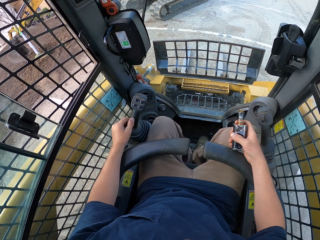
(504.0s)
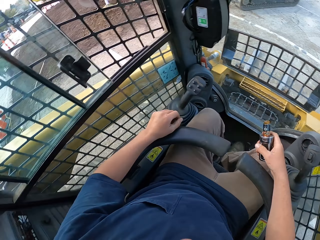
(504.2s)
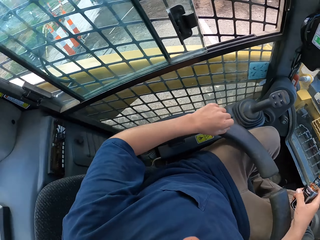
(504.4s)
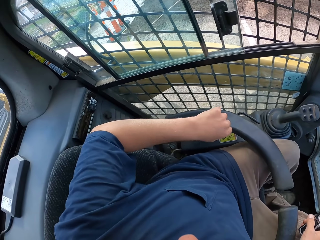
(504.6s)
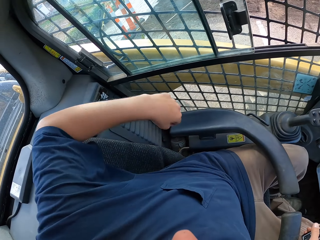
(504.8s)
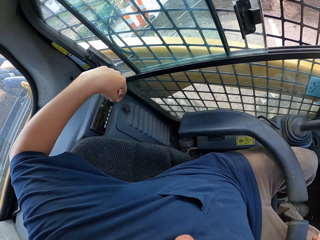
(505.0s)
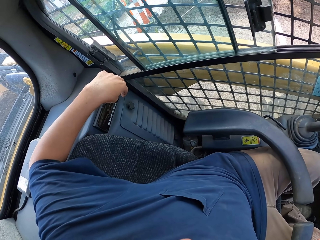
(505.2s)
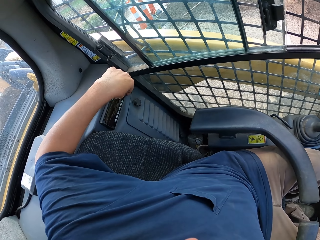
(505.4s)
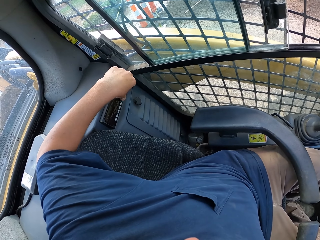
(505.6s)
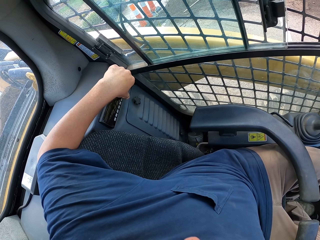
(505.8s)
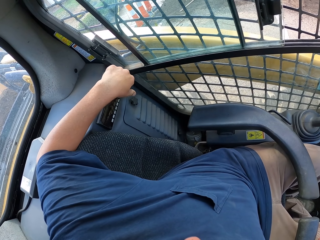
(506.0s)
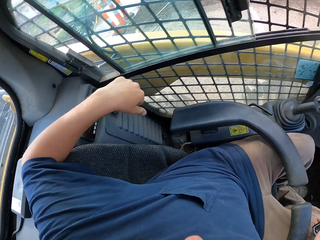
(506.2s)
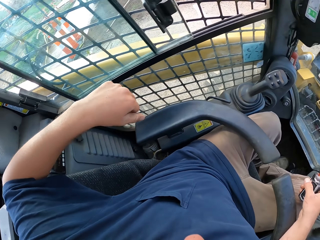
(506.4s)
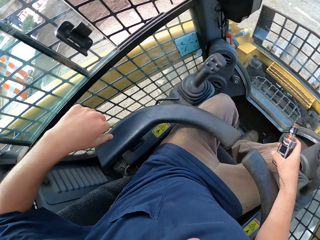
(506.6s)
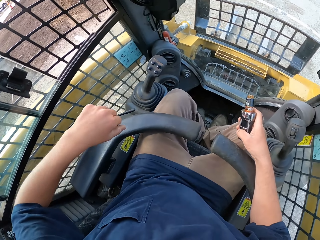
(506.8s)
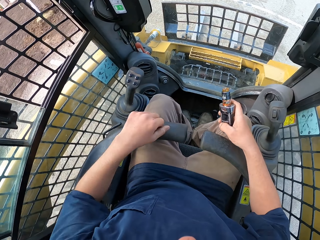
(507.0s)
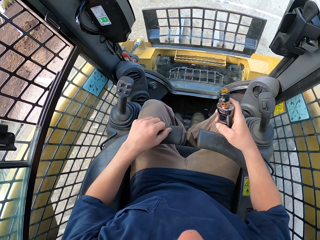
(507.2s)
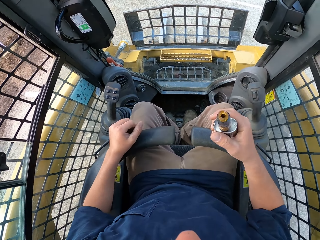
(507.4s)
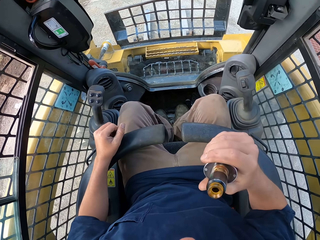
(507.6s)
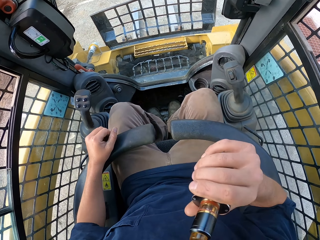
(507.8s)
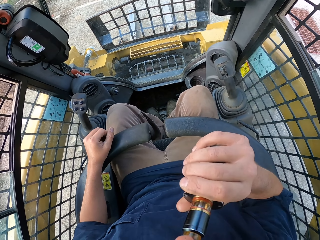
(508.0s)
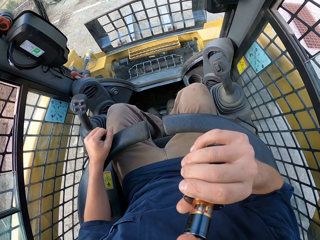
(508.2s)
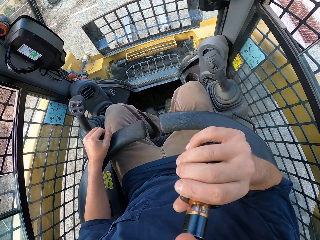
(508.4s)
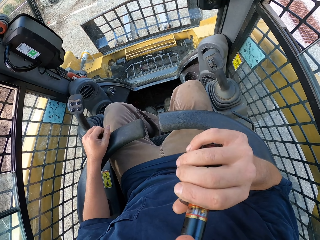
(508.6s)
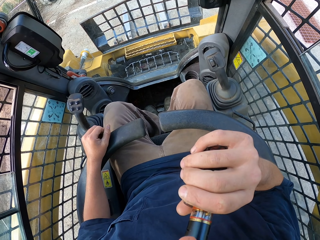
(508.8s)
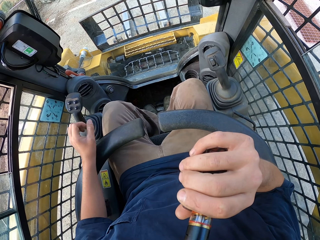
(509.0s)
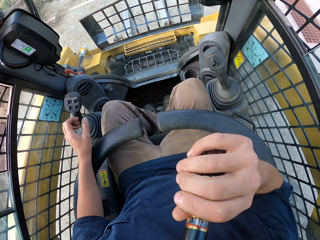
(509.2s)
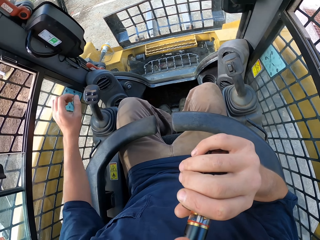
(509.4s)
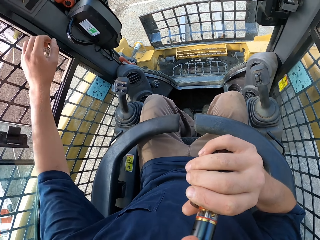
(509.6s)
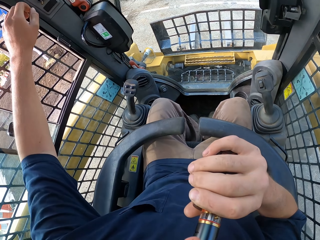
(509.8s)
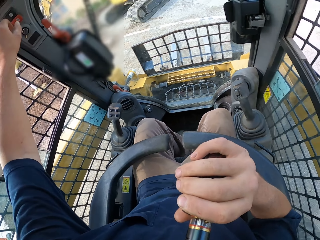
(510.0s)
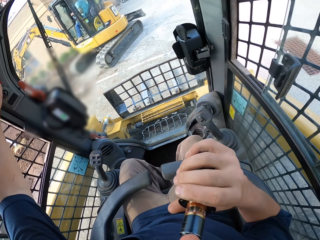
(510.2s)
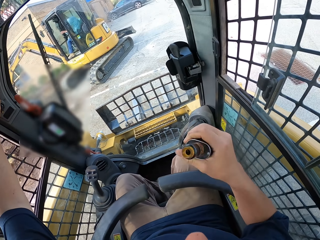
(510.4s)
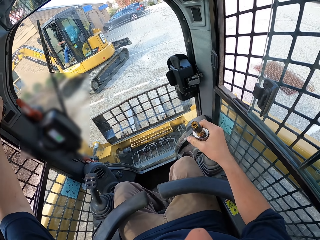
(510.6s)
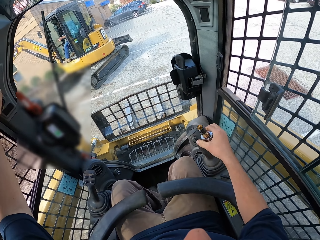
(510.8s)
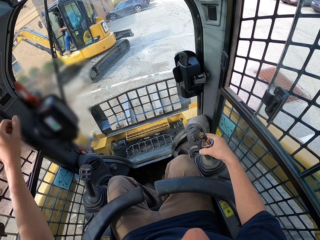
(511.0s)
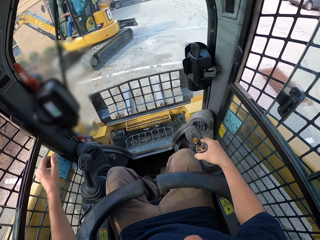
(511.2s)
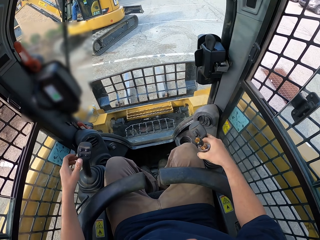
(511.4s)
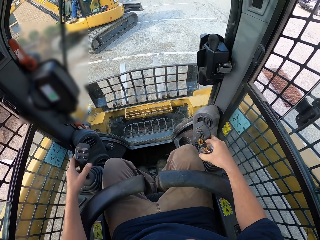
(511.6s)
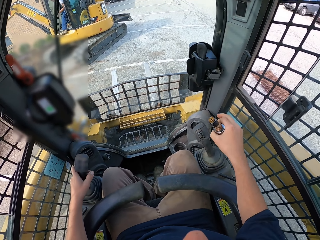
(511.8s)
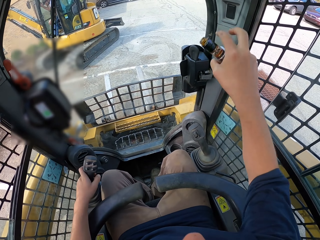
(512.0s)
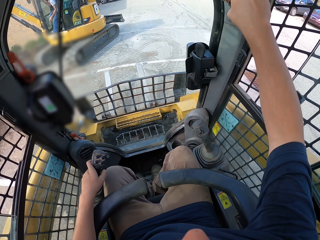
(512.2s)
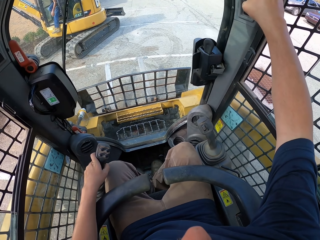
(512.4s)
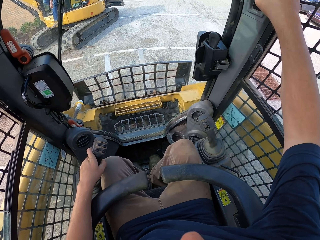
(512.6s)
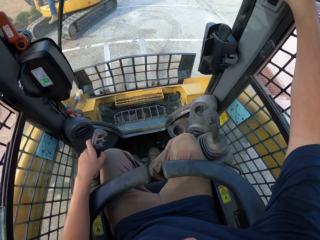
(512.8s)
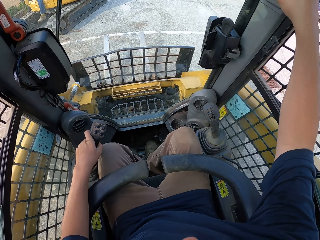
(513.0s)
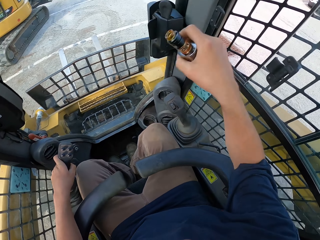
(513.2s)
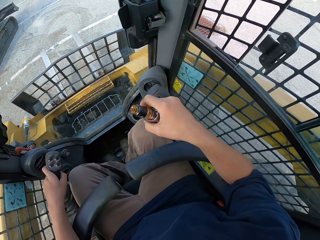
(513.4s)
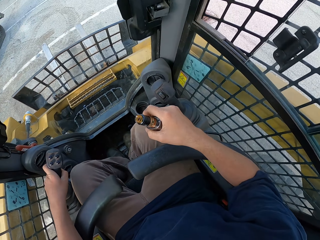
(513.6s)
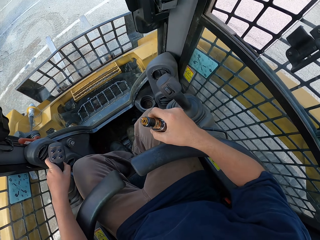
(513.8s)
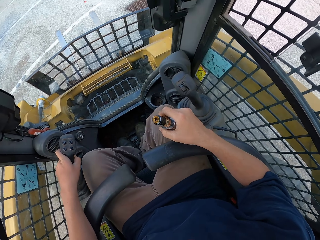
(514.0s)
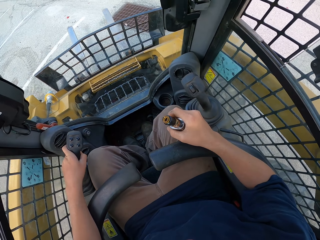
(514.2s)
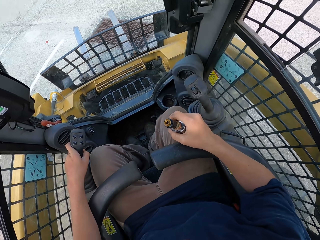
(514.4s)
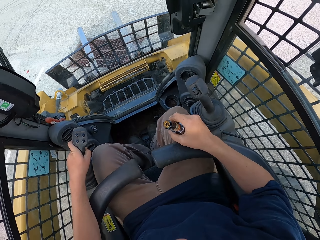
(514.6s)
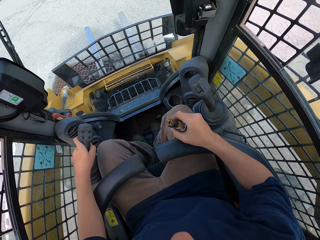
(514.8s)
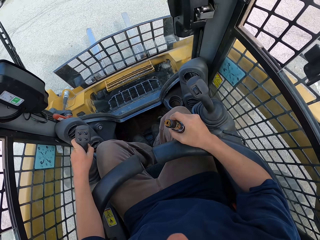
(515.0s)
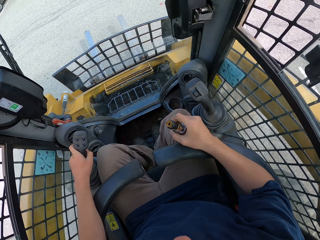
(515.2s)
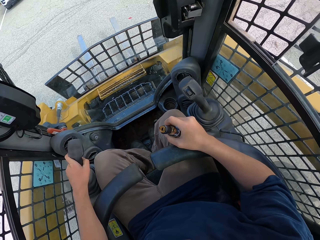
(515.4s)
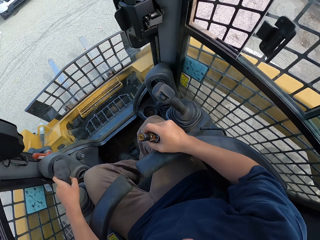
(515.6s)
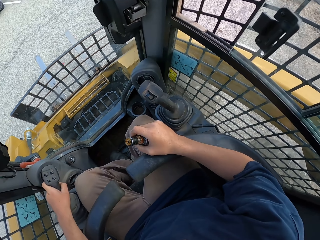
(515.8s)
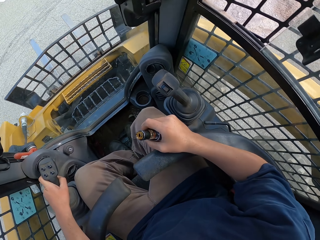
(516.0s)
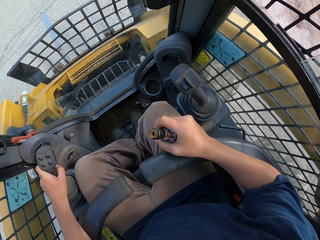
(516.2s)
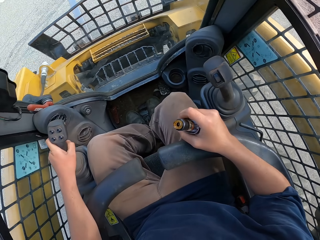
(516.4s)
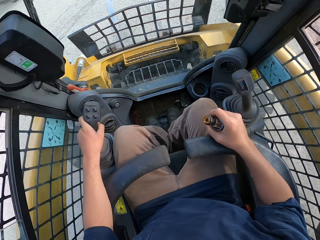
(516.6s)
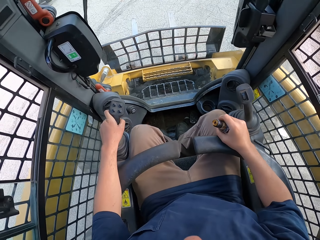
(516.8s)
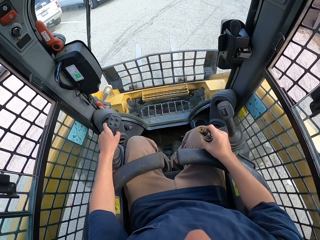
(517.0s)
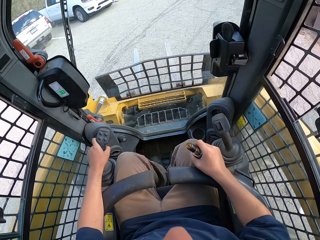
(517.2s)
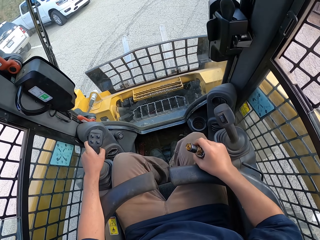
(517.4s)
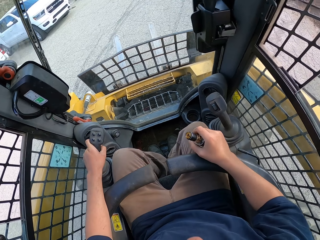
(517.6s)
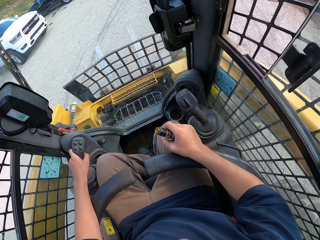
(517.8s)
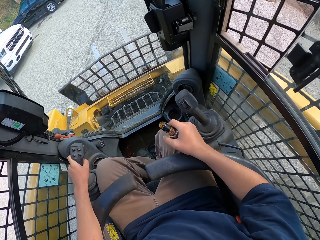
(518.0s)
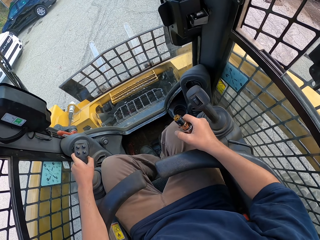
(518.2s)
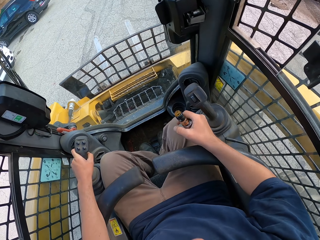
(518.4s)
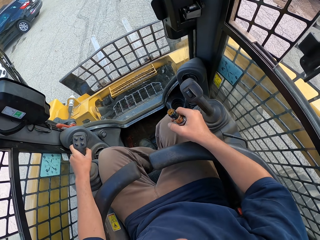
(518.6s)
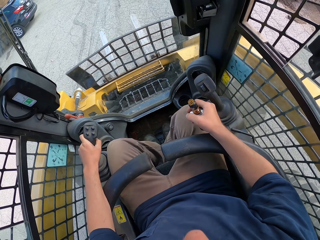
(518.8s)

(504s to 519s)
The camera wearer looks around the operator's cab. They adjust the knob. They turn in the operator's cab. They inhale the vape from the bottle. They hold the button. They hold the gear. They lift the right hand. They drive the forklift tractor.

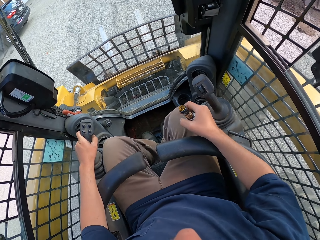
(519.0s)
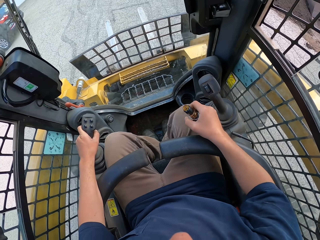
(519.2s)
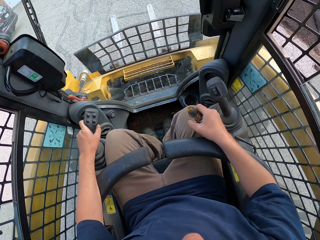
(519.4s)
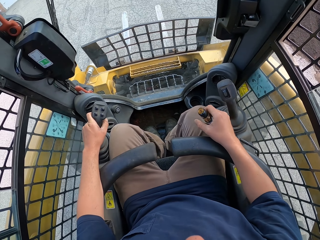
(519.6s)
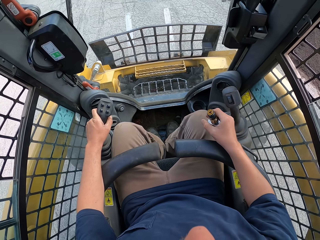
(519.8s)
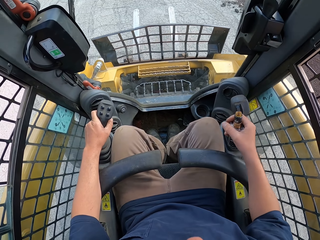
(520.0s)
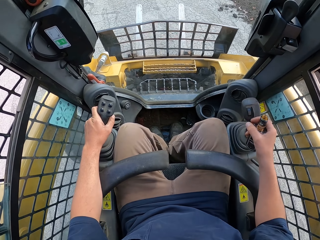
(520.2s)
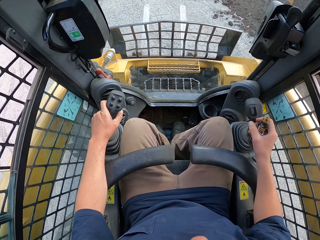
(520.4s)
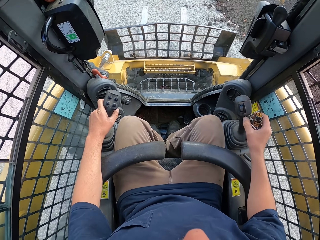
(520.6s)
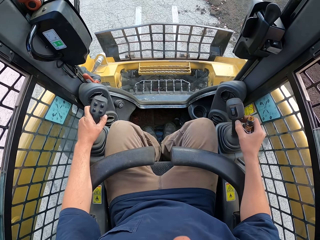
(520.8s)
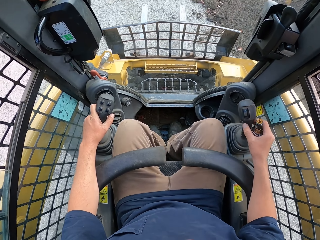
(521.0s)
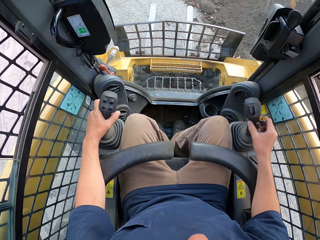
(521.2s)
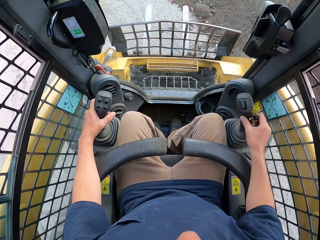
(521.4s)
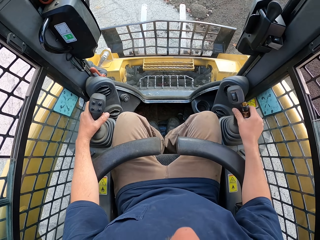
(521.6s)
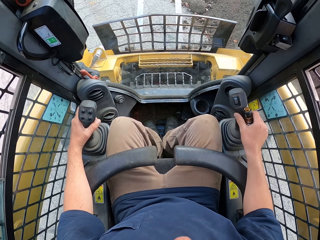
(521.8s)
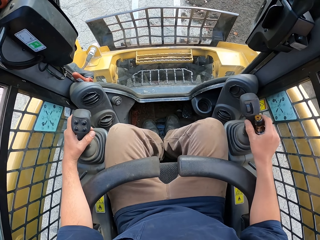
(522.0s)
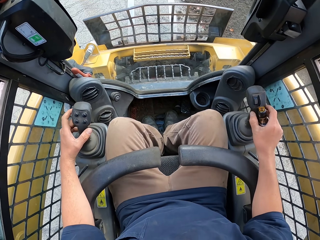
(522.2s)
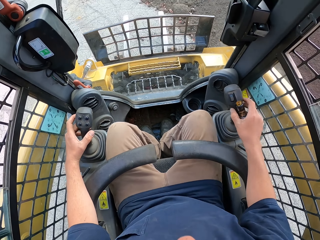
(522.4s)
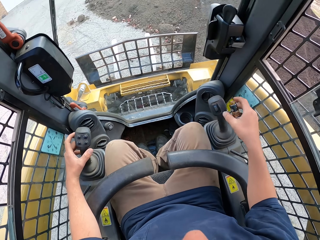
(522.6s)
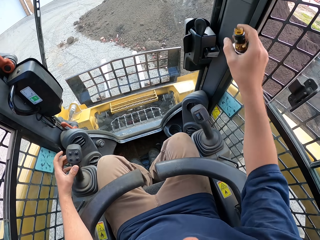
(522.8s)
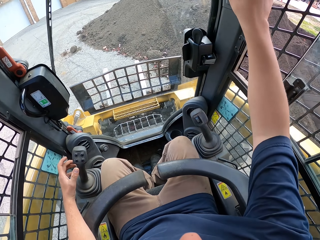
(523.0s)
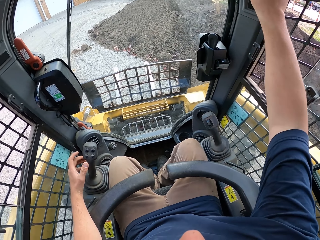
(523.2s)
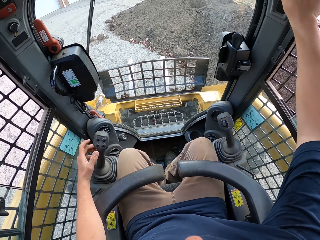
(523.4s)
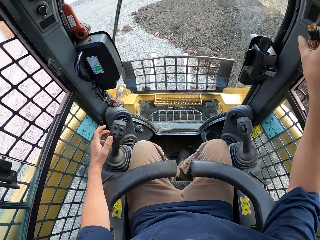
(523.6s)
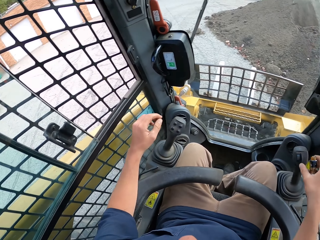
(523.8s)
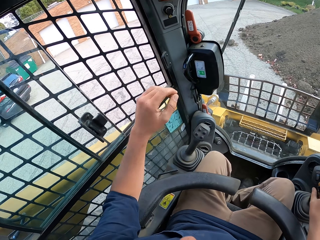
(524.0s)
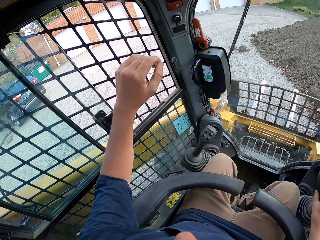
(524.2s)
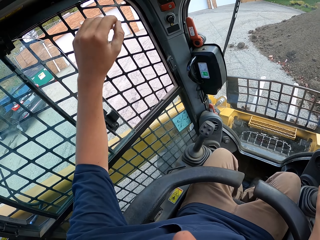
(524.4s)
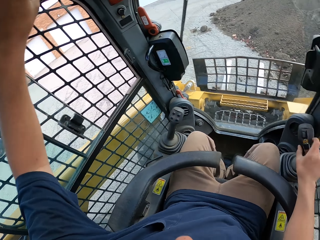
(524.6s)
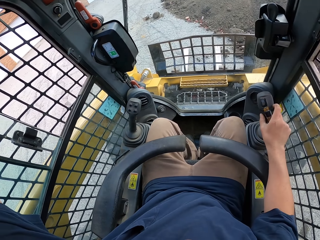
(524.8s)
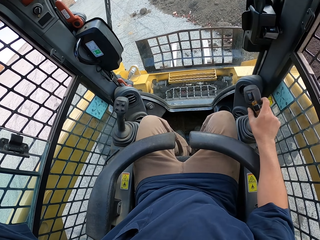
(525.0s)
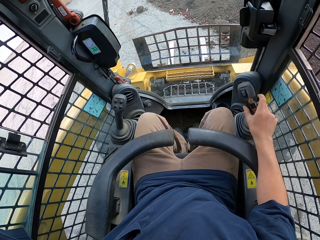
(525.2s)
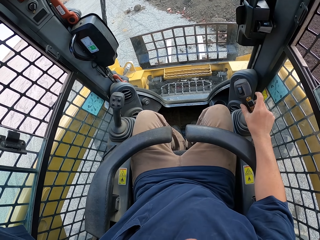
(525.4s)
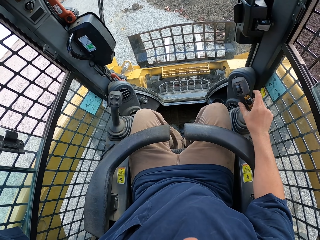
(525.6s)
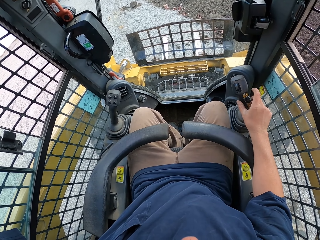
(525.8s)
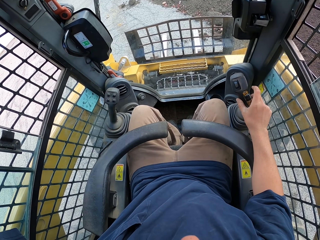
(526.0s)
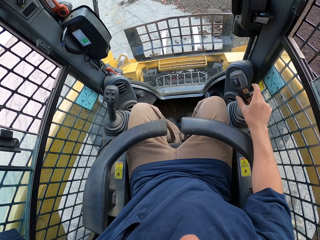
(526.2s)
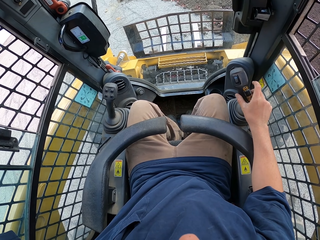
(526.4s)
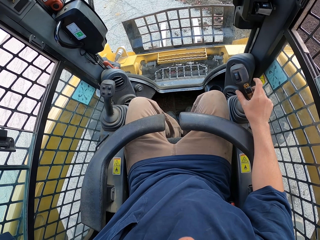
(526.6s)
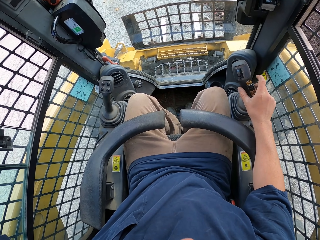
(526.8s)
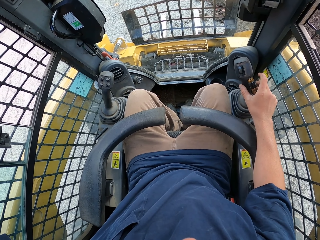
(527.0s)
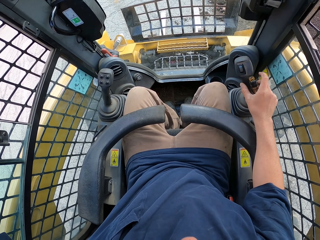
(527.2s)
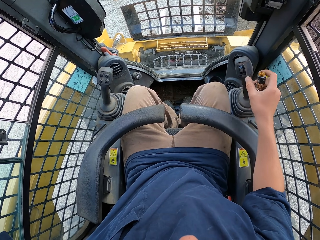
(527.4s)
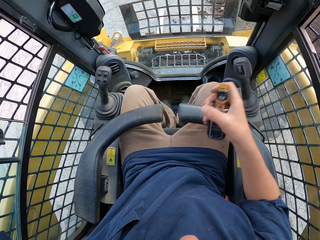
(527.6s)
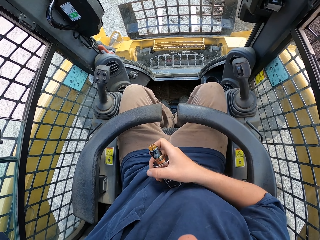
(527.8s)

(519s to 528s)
The camera wearer holds the gear with the right hand. They hold the lever control. They hold the forklift tractor. They control the gear.
